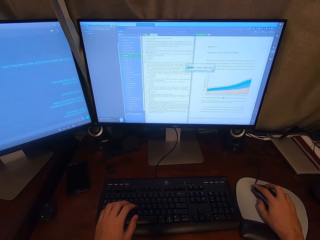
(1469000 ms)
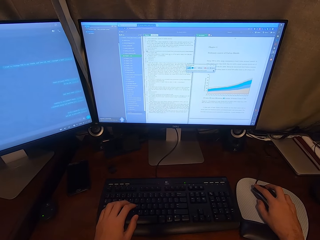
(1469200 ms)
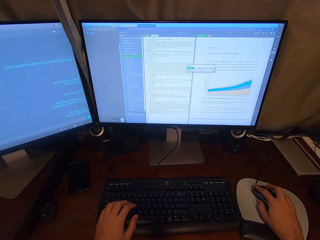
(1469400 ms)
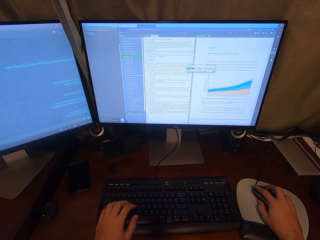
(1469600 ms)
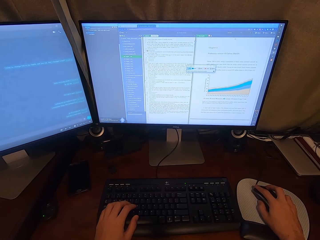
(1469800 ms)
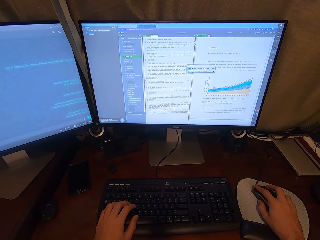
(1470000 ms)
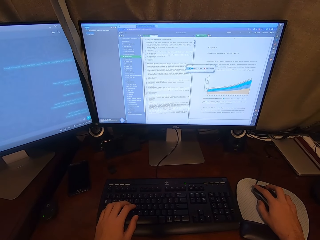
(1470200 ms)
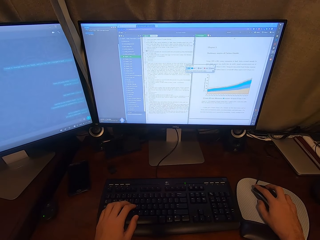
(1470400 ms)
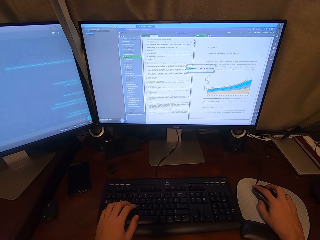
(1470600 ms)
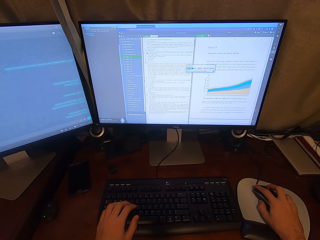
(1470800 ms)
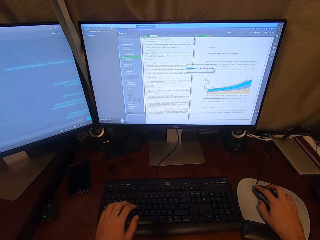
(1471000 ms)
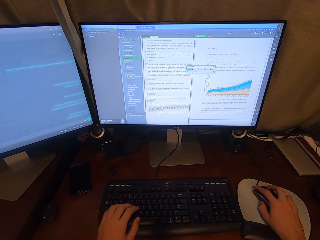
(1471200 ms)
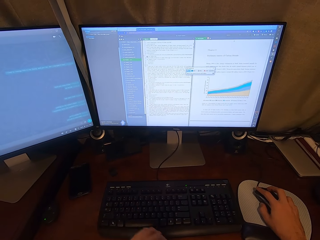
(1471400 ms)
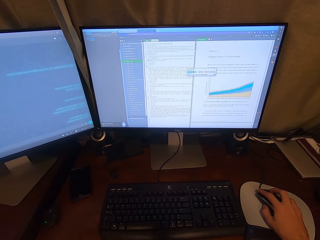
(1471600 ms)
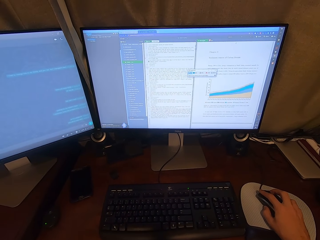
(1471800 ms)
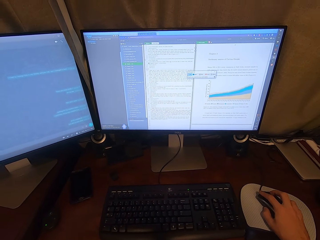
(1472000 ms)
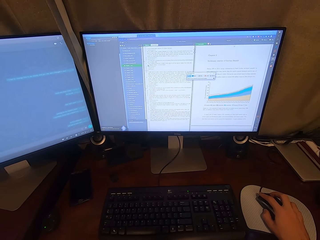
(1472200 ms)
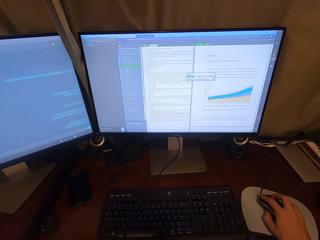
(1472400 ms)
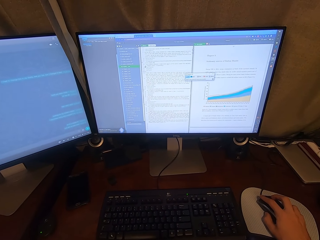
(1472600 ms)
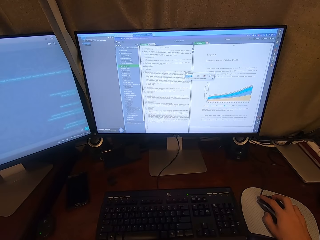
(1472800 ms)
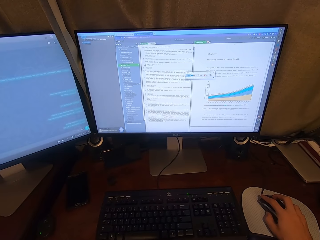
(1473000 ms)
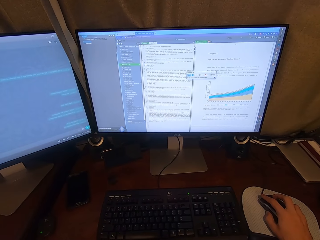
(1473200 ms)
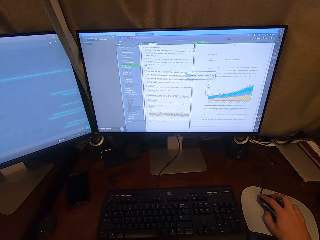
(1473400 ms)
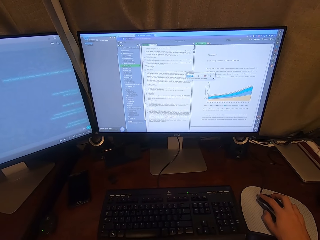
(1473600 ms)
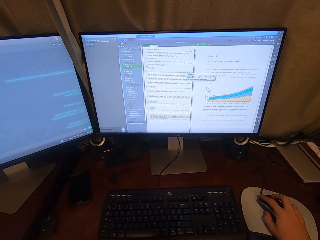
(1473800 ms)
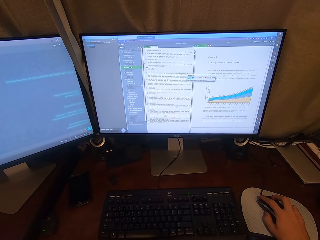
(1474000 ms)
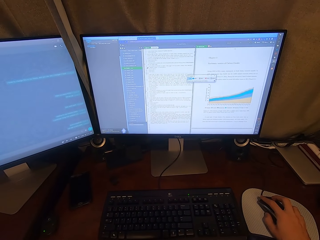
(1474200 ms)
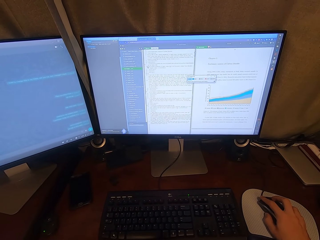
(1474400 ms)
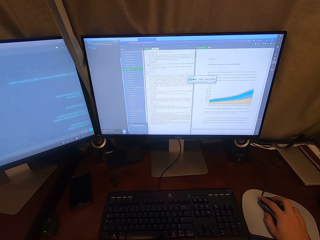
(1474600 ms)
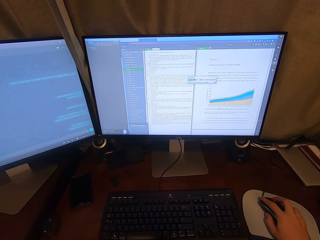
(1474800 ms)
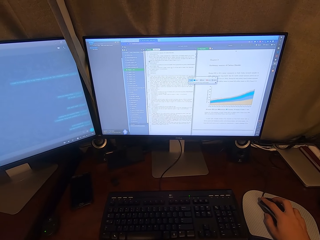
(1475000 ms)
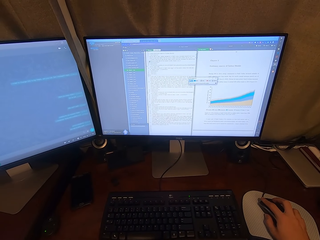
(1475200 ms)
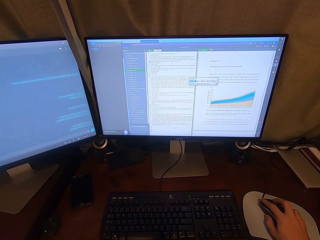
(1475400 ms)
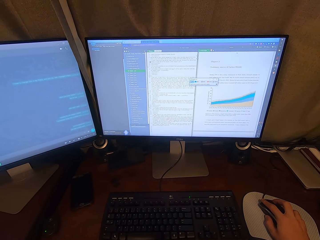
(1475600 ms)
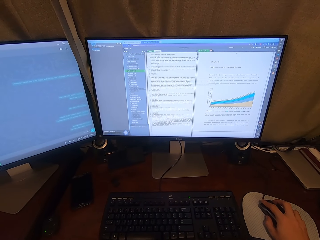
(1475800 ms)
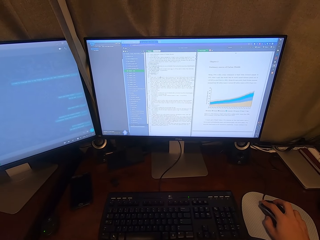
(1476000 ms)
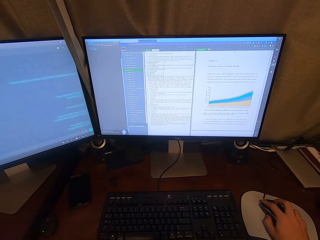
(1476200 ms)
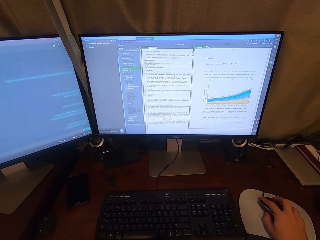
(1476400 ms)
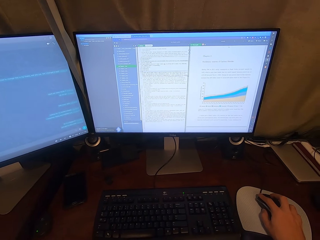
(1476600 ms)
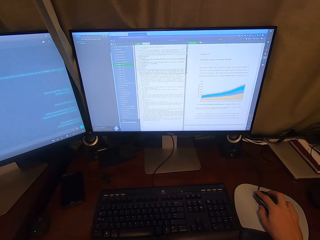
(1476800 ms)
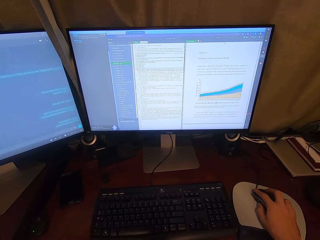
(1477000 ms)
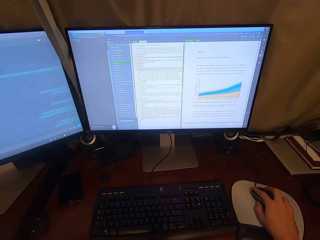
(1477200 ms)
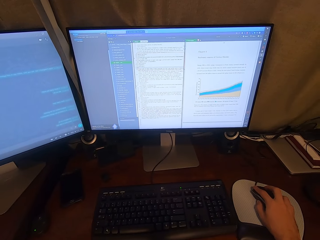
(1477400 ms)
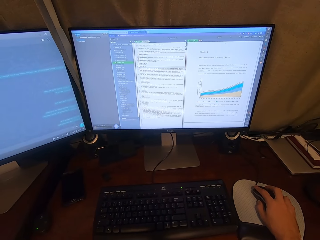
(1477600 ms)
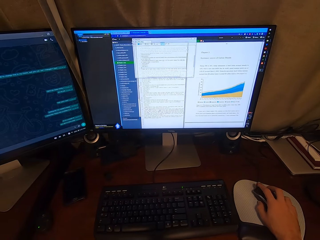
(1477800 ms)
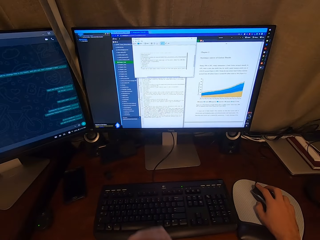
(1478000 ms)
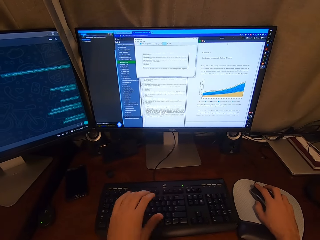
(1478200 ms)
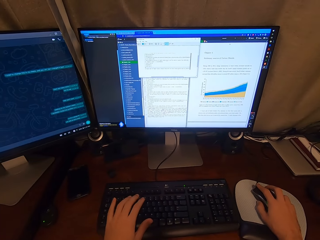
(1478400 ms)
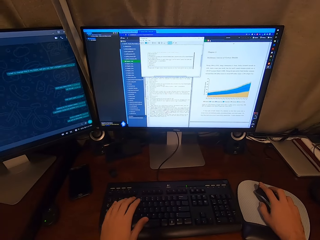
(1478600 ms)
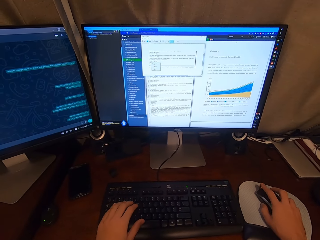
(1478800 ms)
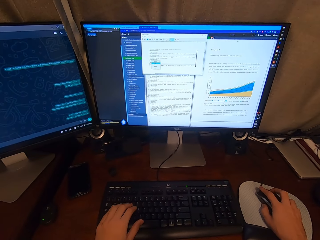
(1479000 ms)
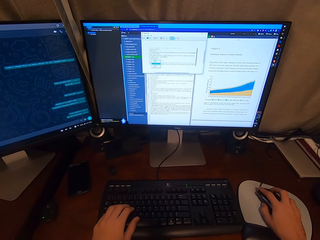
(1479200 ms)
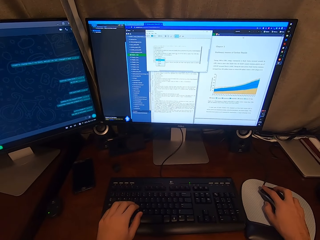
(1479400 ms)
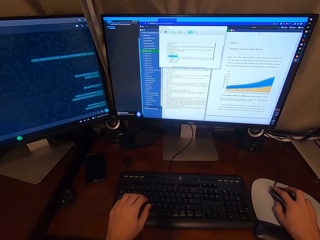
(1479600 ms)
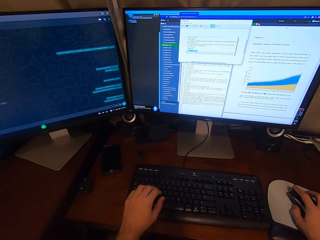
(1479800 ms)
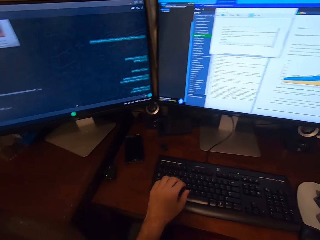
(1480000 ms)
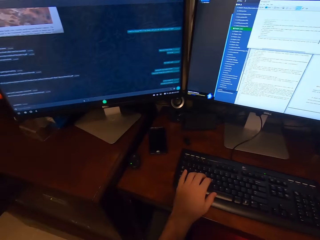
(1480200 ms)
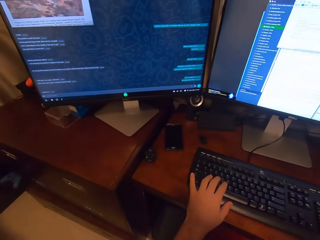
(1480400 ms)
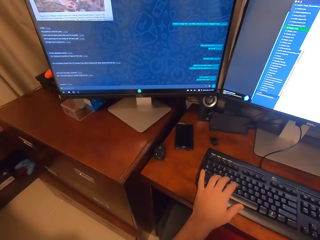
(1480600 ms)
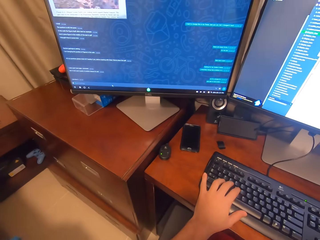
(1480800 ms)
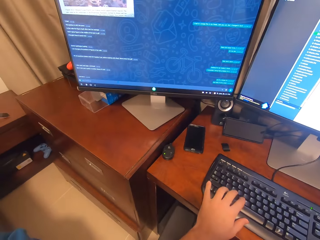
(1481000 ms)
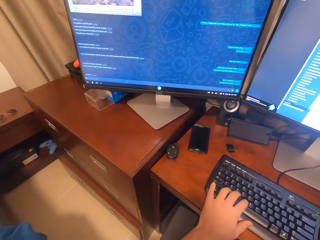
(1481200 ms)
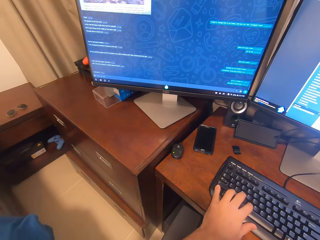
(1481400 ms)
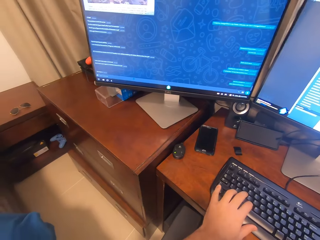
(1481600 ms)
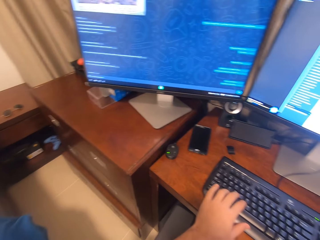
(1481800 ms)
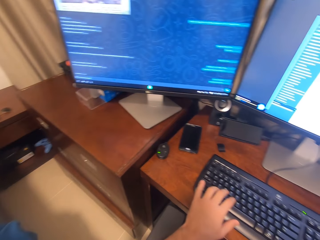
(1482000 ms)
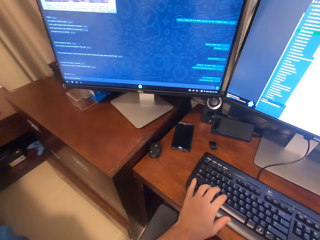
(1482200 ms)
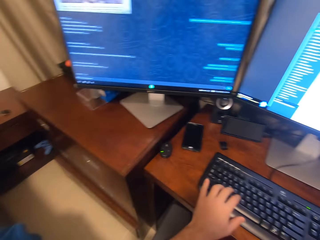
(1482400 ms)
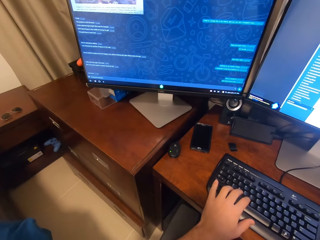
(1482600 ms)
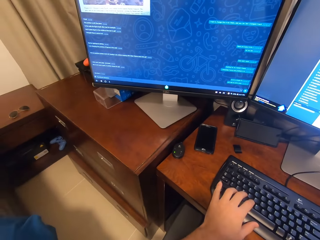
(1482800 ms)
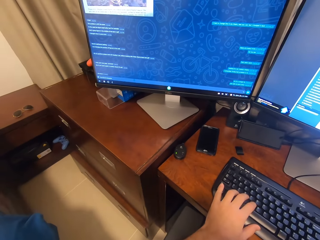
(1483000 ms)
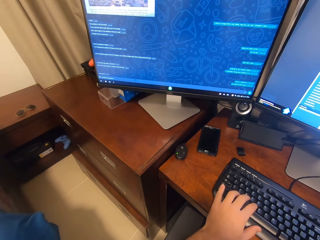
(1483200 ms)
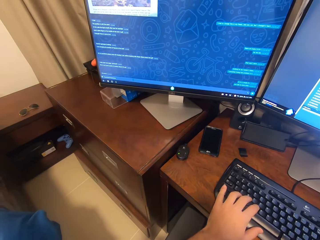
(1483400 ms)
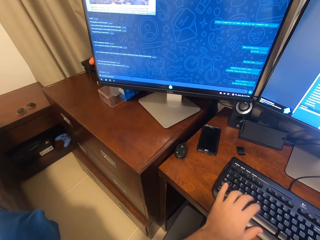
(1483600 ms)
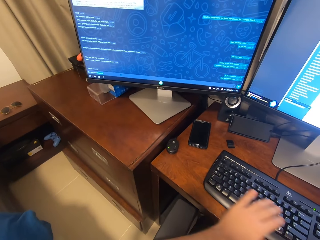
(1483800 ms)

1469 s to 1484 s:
The camera wearer removes his left hand from the keyboard attached to the desktop computer. He looks at the computer. He clicks on the USB mouse attached to the desktop computer with his right hand. He scrolls the computer. He types on the keyboard attached to the desktop computer with his left hand. He clicks on the USB mouse attached to the desktop computer with his right hand. He types on the keyboard attached to the desktop computer with his left hand.

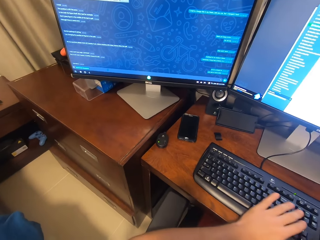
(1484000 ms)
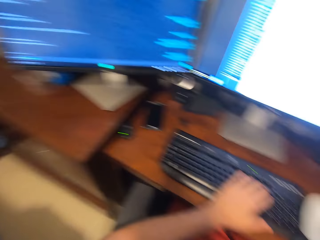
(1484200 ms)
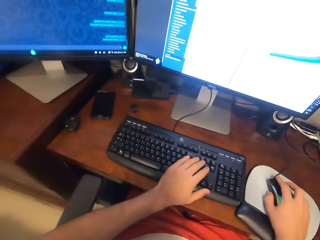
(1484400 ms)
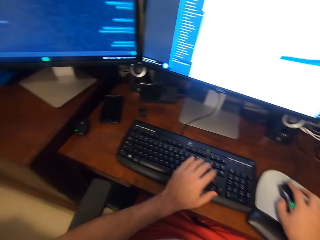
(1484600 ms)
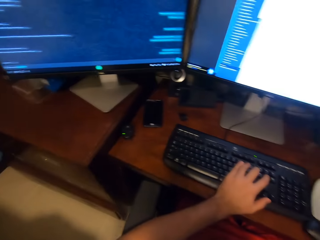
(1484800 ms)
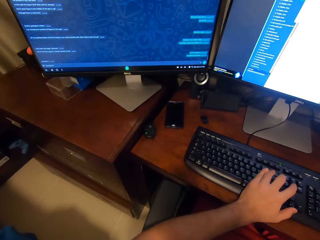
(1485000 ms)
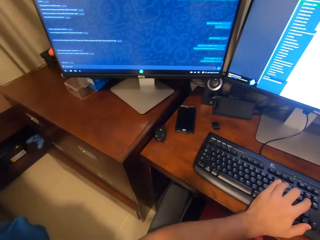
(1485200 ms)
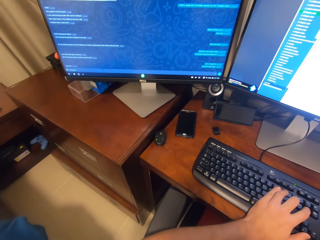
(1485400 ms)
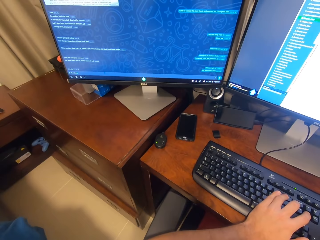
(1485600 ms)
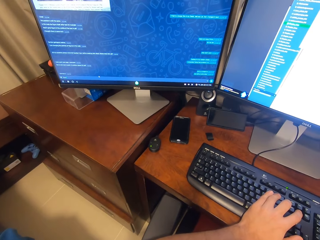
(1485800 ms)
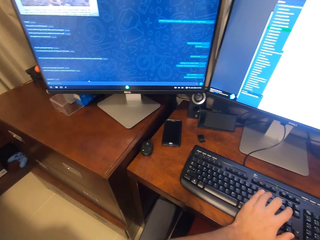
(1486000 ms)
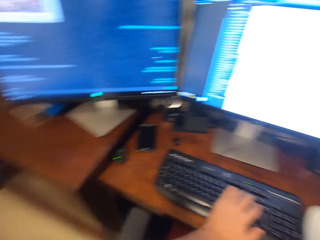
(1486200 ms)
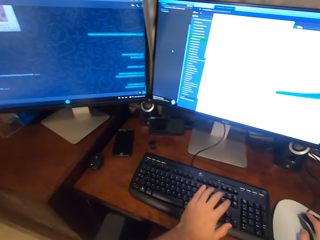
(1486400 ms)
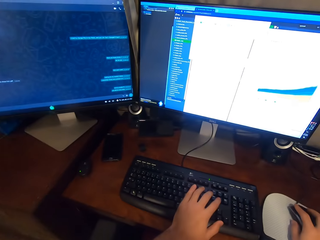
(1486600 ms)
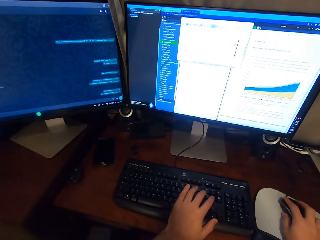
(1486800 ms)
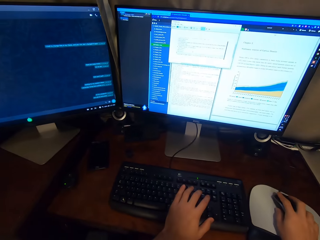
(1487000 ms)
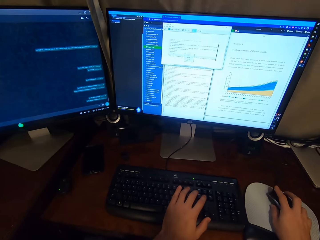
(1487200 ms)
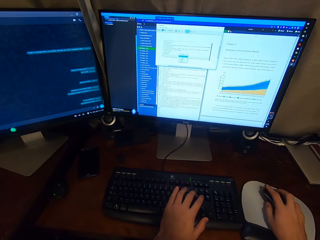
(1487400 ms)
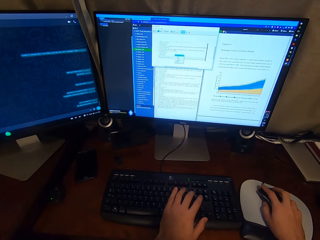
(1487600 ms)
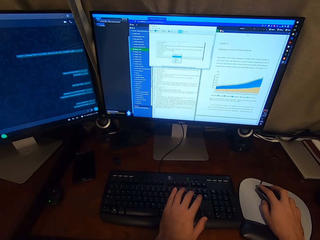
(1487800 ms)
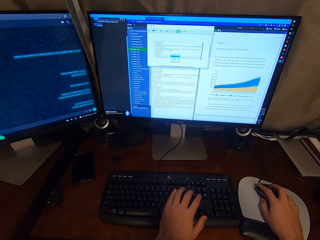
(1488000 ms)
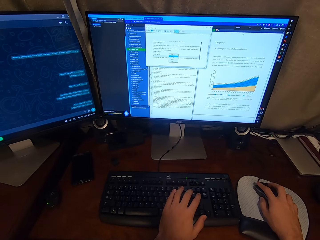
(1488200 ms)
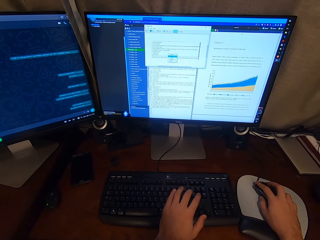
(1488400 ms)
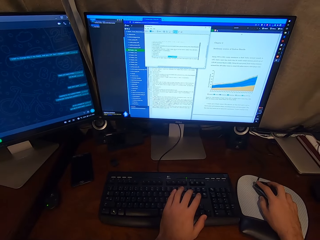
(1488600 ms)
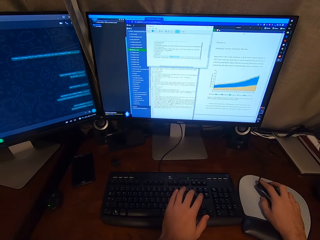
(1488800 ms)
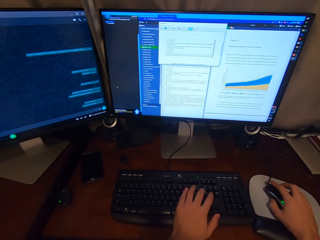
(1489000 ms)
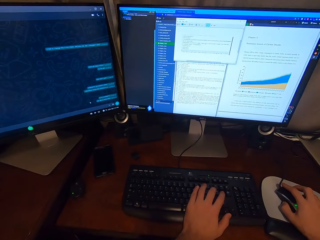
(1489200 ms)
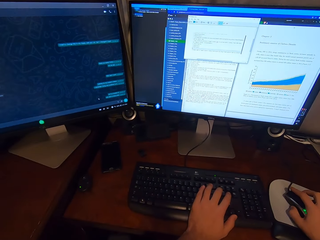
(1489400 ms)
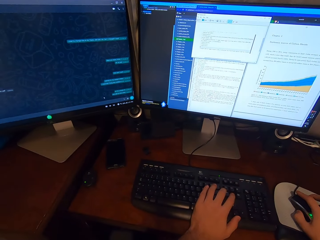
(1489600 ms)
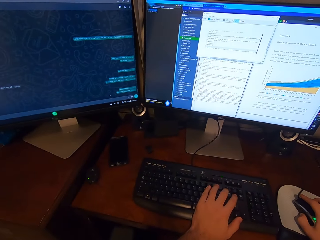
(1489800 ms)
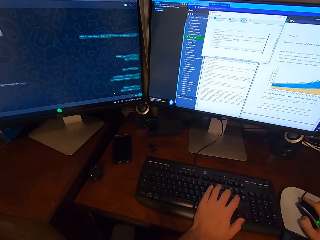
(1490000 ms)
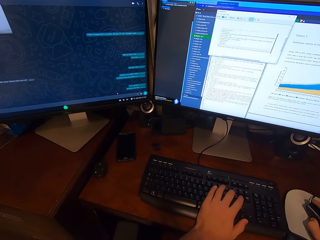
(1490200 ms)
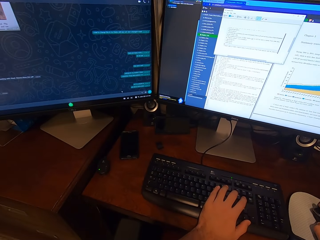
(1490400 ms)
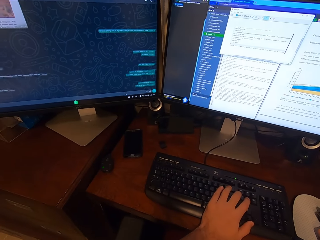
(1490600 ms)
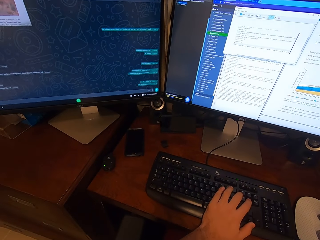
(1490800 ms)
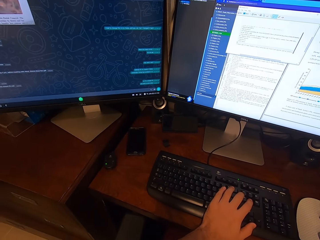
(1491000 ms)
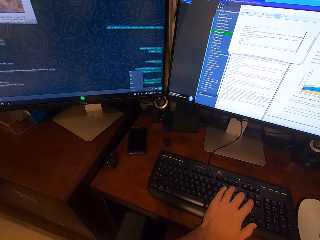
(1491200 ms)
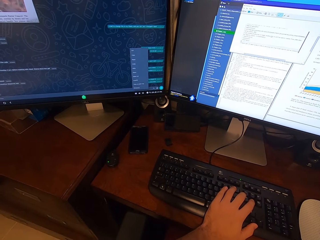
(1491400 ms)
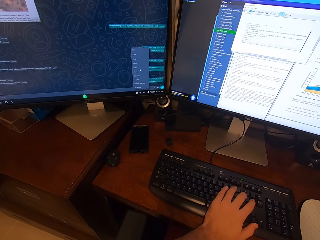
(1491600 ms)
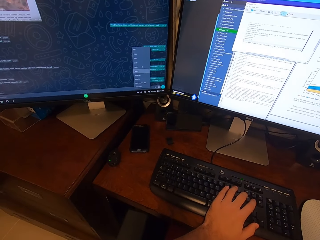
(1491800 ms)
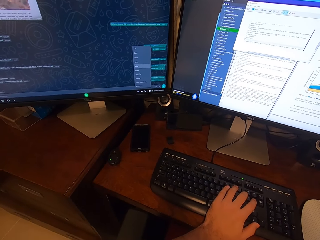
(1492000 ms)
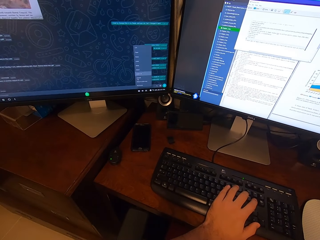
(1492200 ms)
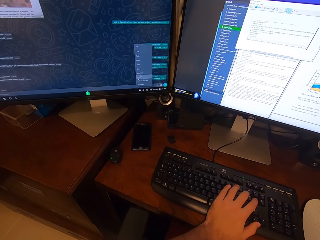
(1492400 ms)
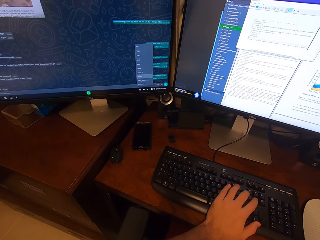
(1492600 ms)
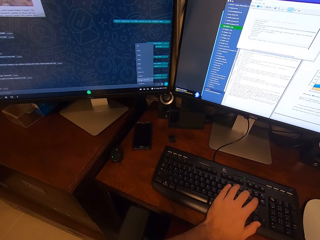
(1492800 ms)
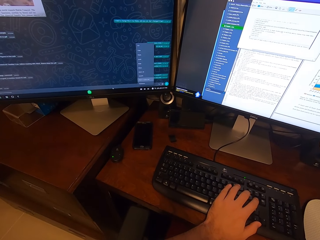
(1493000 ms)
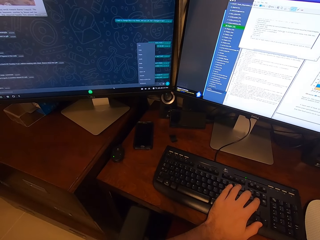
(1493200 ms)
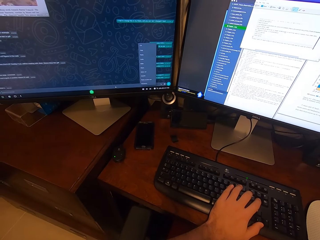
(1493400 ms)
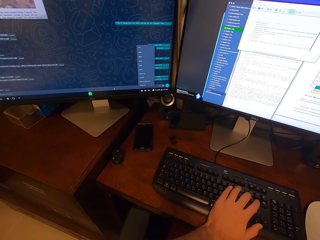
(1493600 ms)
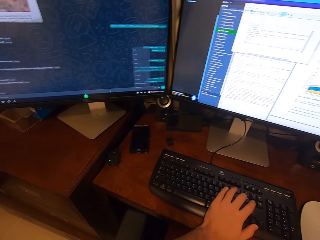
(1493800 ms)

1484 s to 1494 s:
The camera wearer clicks on the USB mouse attached to the desktop computer with his right hand.
